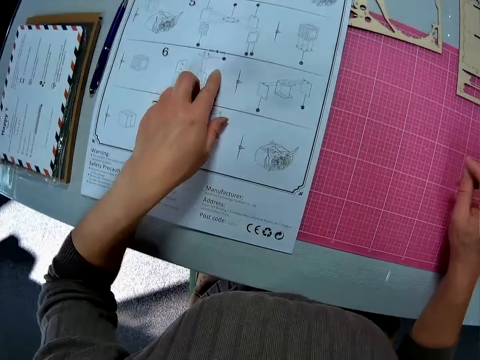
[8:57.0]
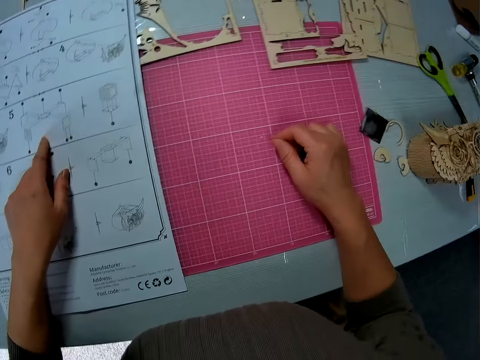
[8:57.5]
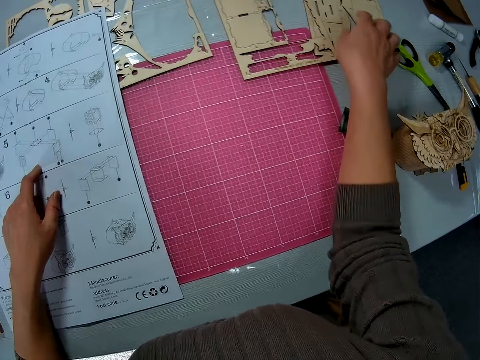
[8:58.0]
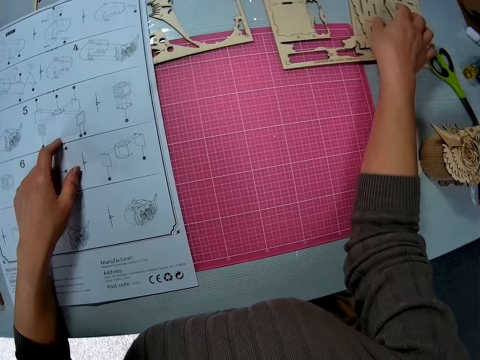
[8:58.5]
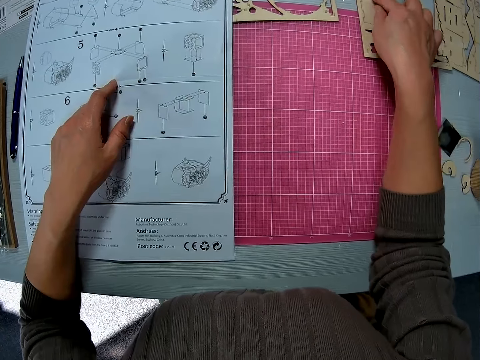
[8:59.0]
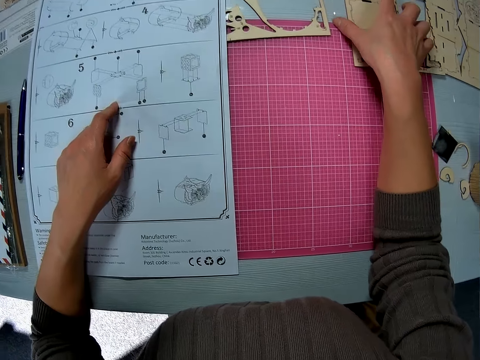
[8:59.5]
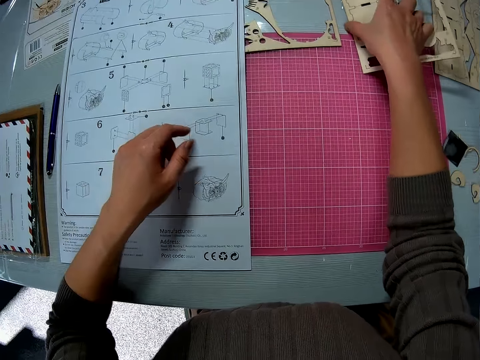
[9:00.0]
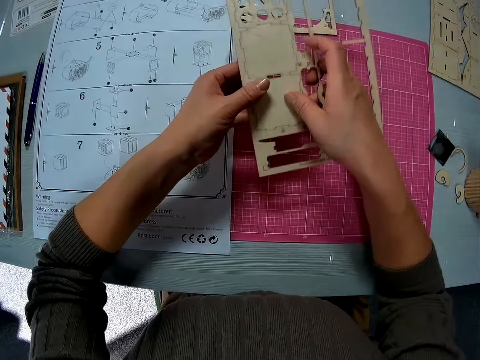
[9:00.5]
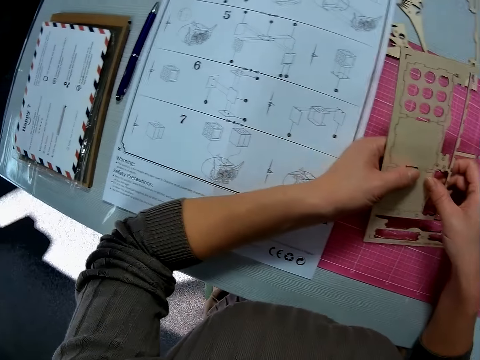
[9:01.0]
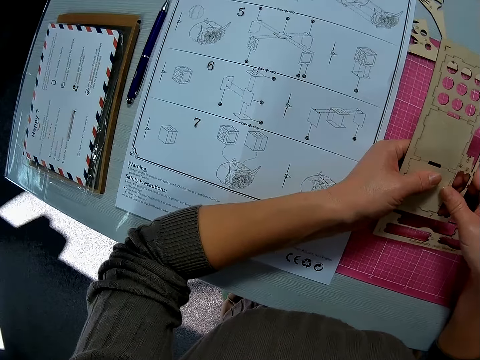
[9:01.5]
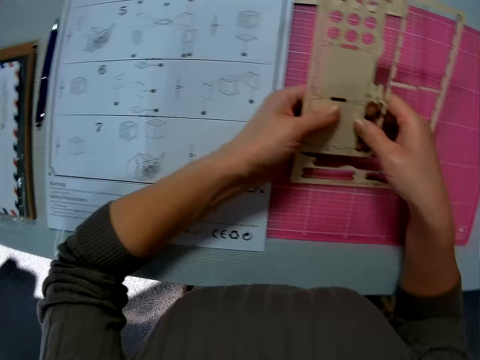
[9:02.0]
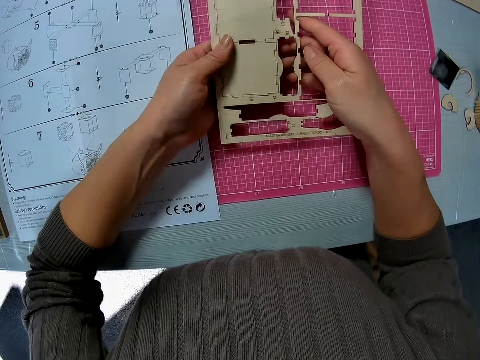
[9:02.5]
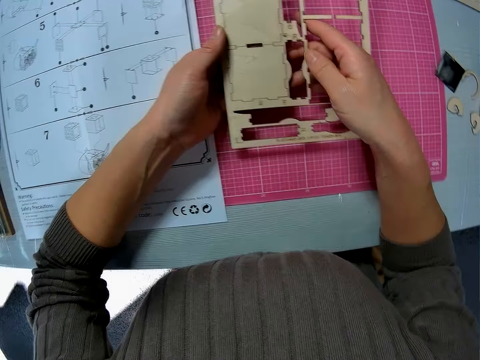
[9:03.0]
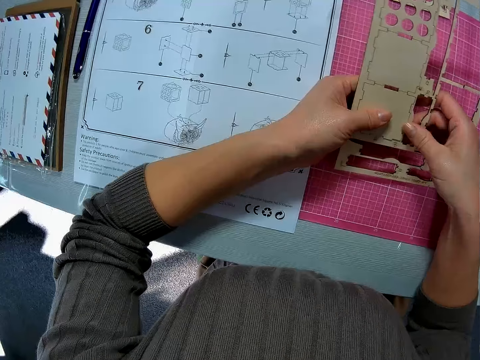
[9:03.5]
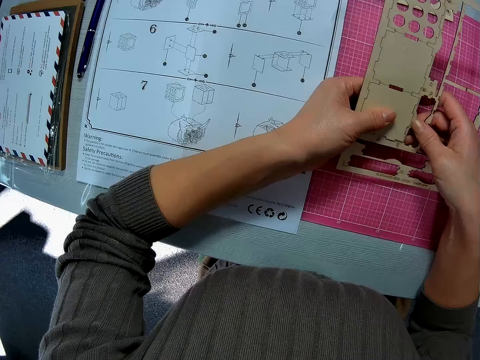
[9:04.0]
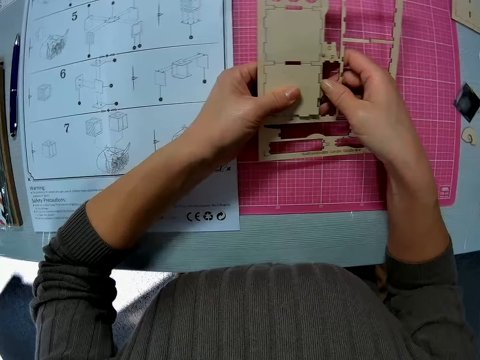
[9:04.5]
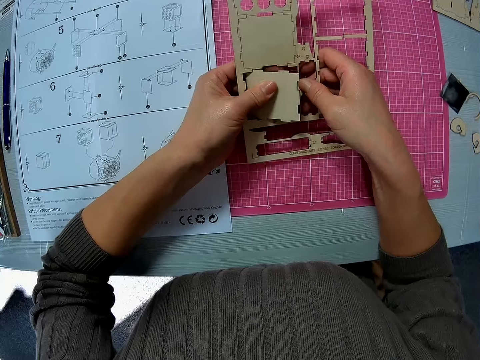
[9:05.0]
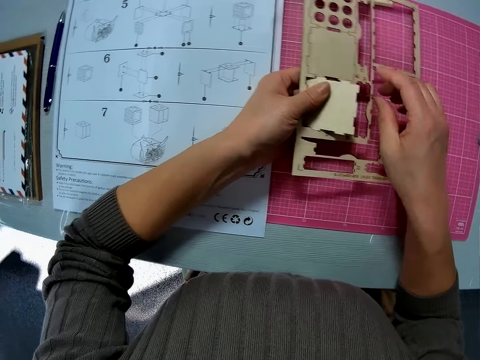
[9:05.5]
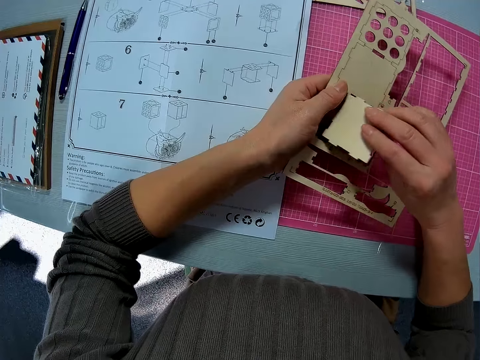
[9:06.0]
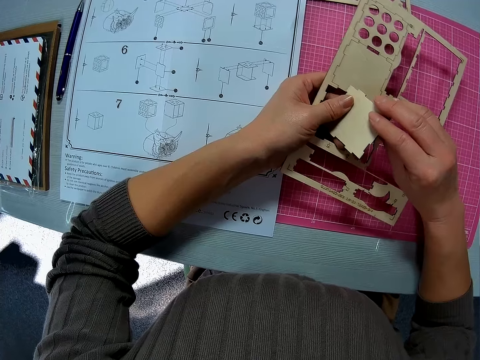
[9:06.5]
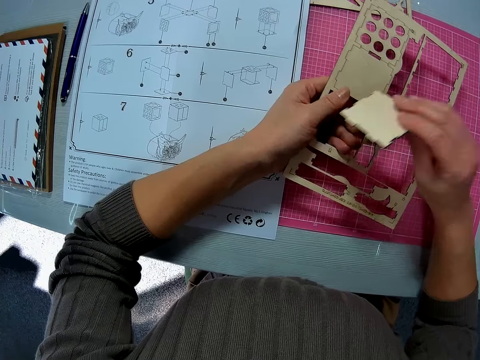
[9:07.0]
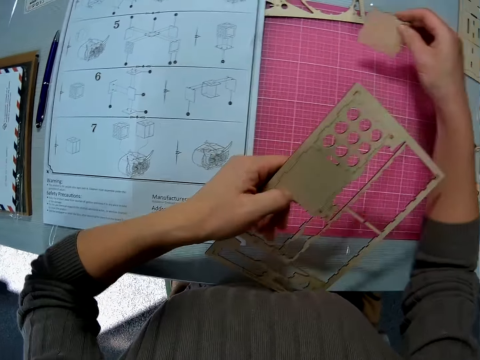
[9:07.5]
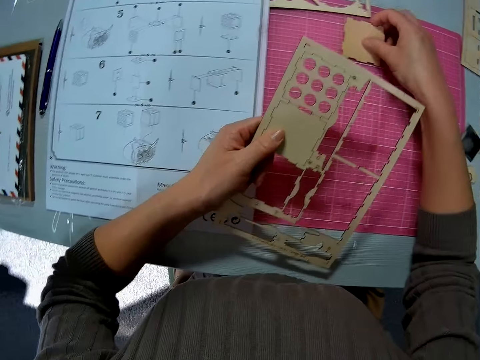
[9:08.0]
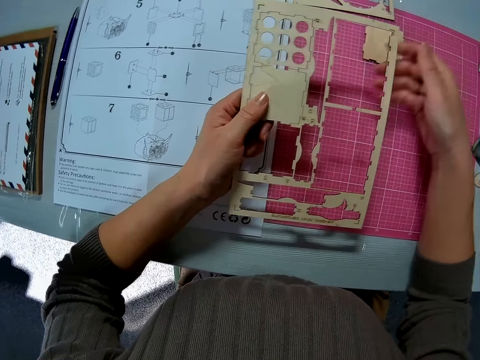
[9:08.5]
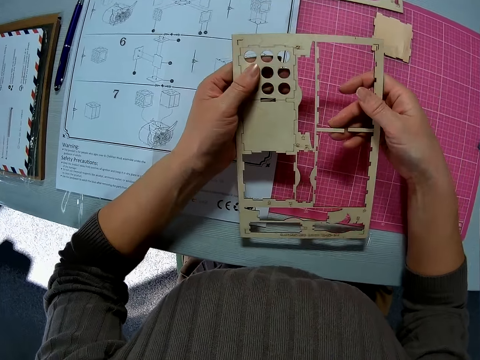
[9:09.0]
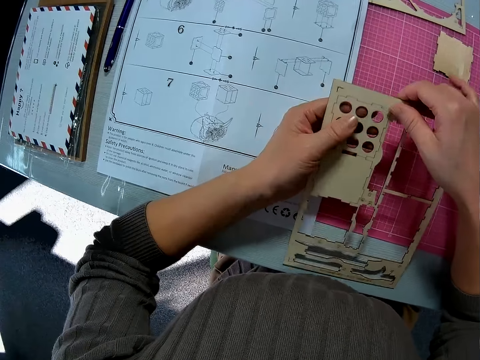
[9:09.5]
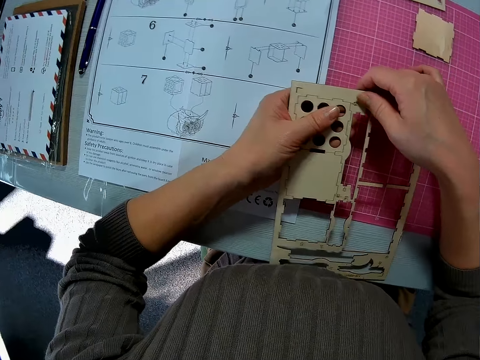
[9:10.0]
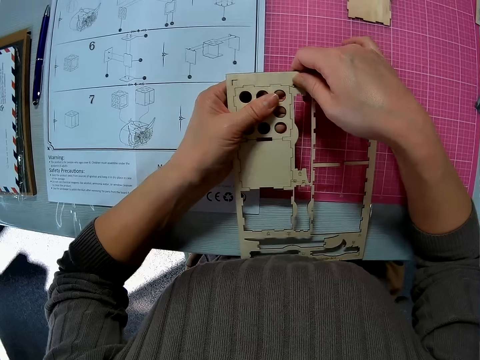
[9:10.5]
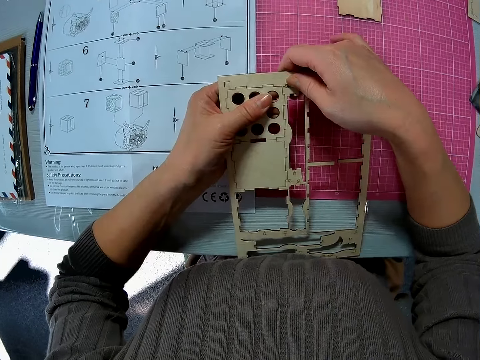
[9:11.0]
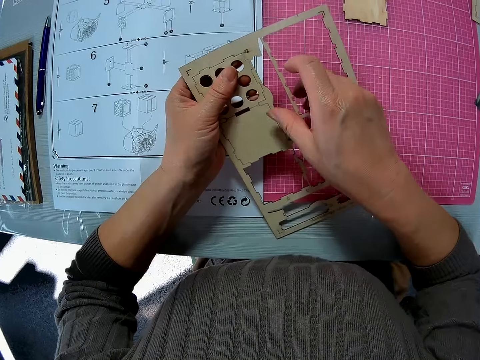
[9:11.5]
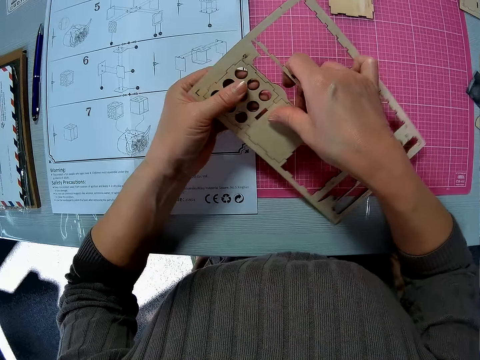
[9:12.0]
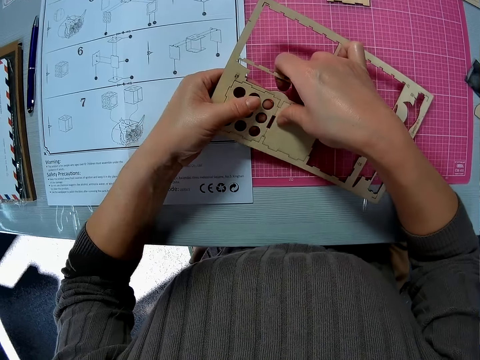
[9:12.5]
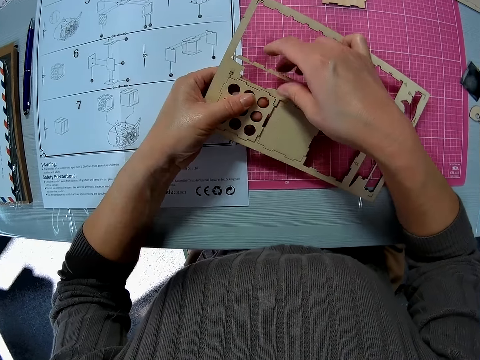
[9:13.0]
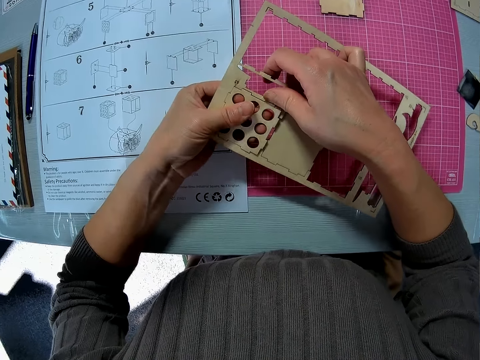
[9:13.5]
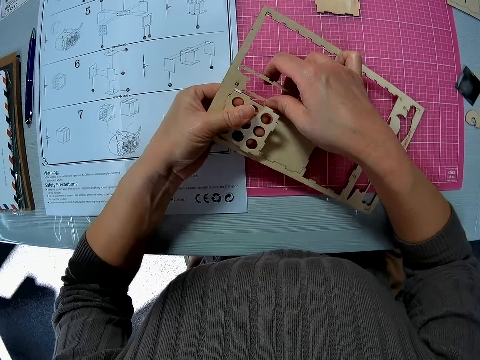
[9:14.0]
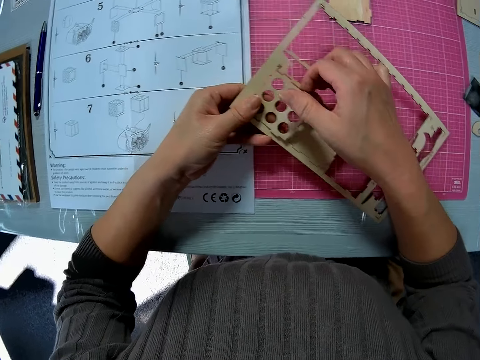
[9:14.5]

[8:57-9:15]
The camera wearer puts his hand on the manual paper. He picks up the wooden craft or sheet from the table. He stares at the wooden craft. He detaches a wooden piece from the wooden sheet. He places the wooden piece on the table. He stares at the wooden craft. He detaches another wooden piece from the wooden sheet.

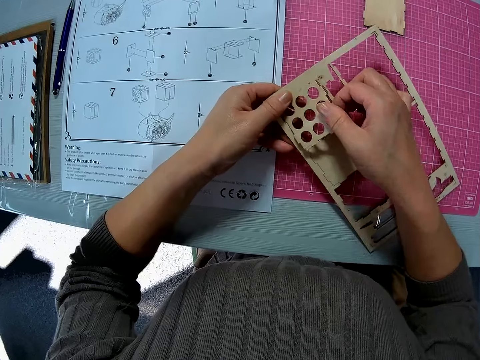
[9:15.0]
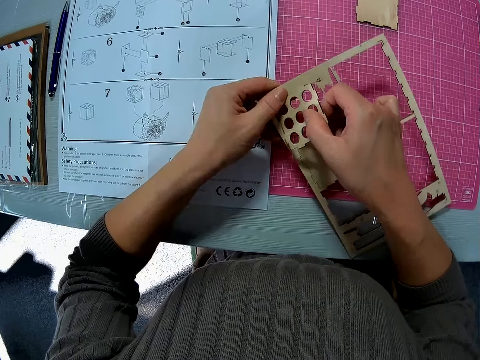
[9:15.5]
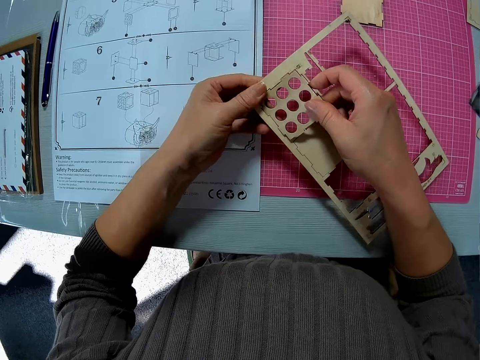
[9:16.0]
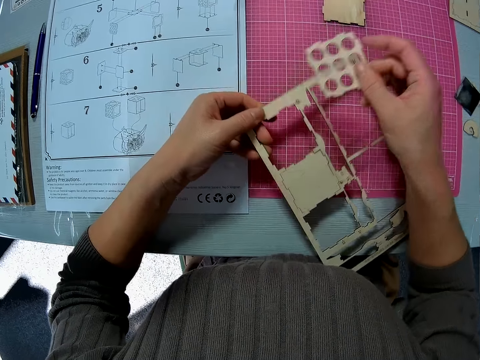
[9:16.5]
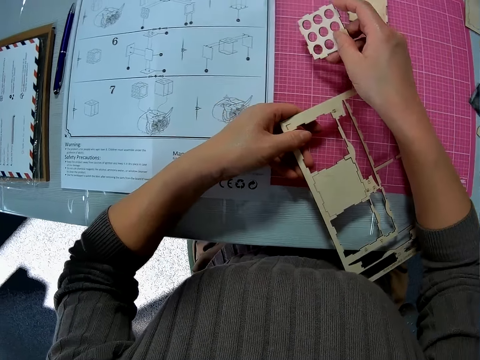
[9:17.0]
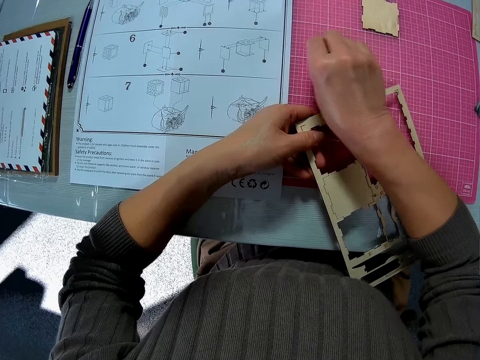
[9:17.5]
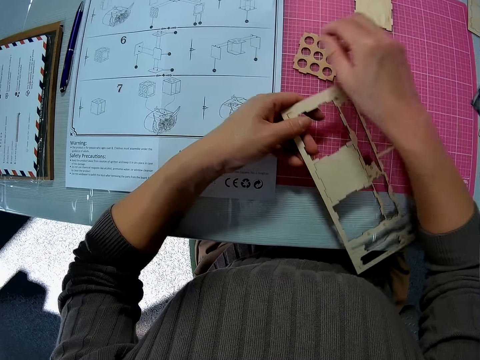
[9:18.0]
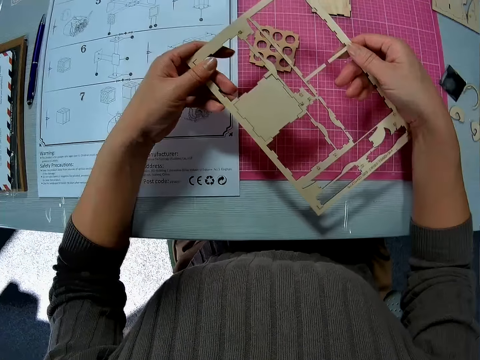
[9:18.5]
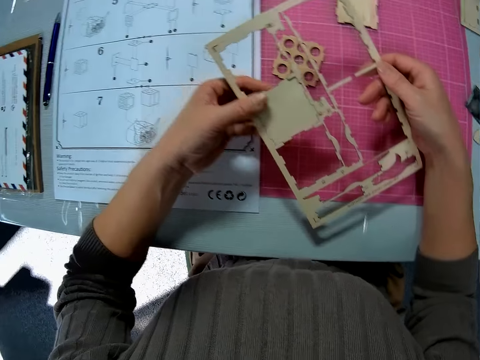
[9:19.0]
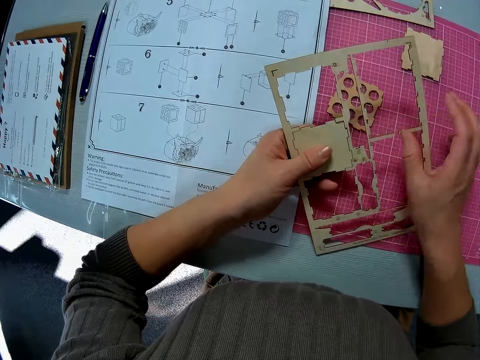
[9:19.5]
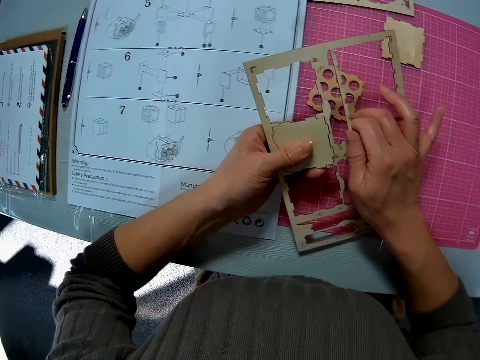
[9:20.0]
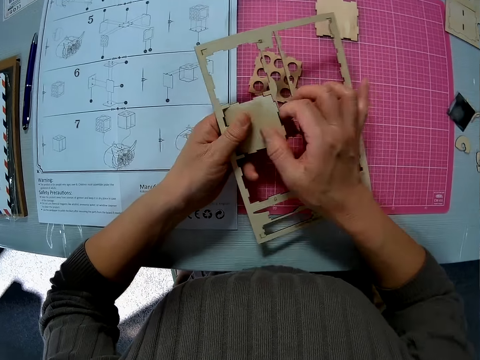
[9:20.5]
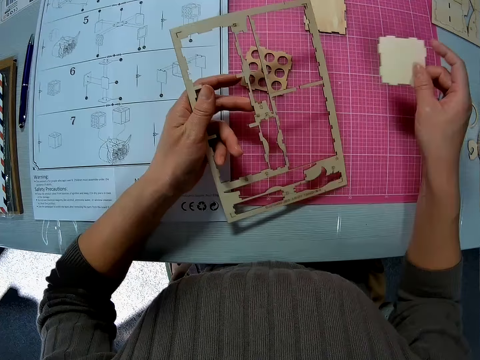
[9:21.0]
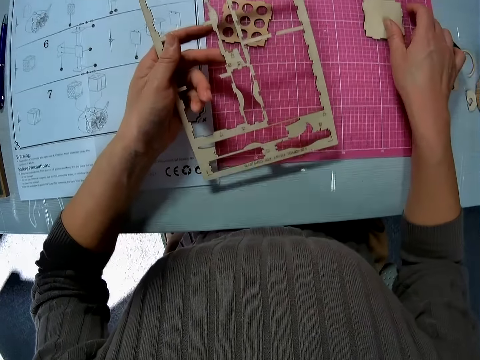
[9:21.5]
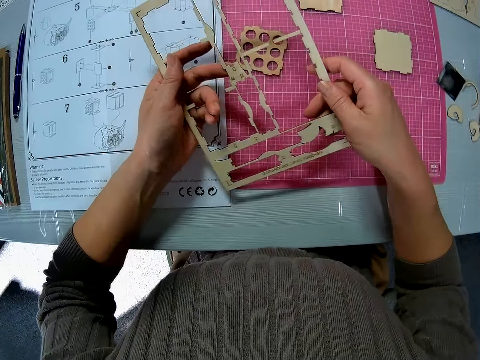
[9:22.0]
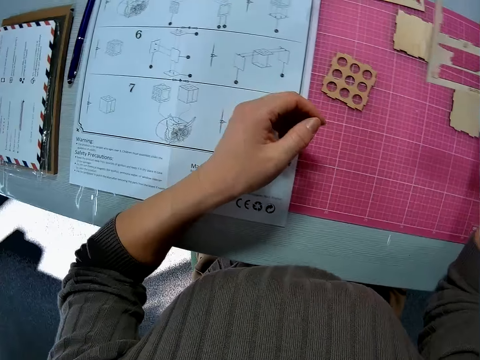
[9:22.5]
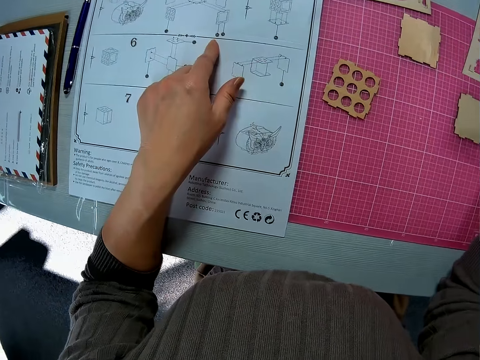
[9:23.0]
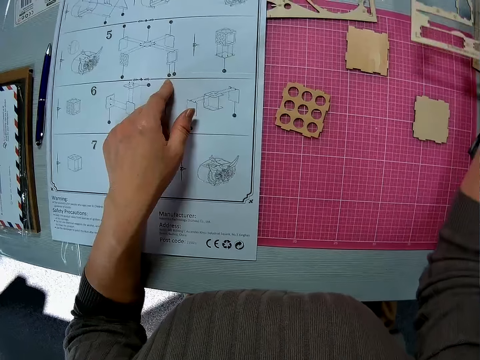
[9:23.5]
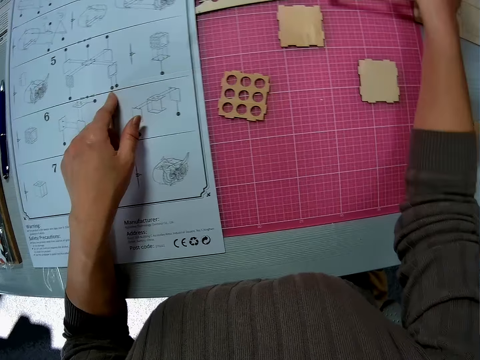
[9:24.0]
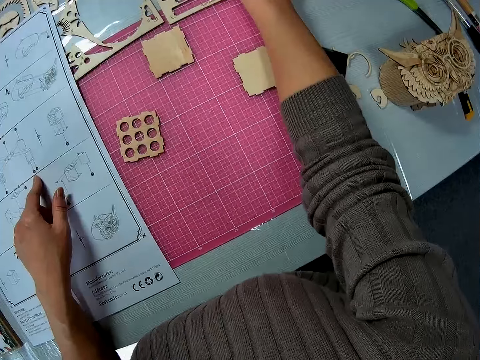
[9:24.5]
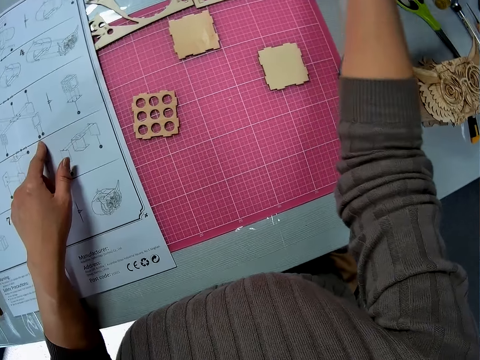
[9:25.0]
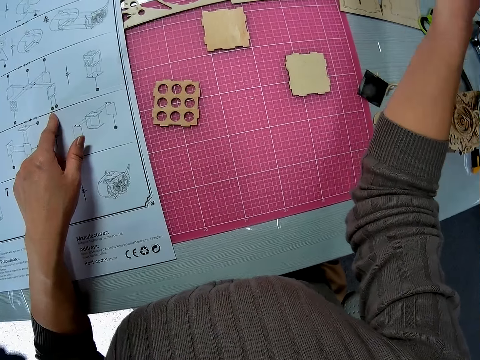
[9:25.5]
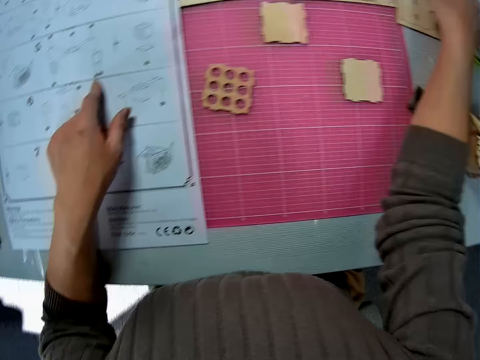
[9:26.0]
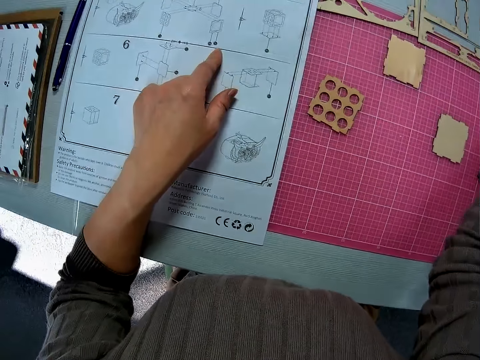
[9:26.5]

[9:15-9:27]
The camera wearer places a piece of wood on the table. He holds the laser cut wood craft. He cuts the wooden craft shapes from the laser cut wood craft. He places the piece of wood on the table. He puts the laser cut wood craft on the table. He puts his finger on the manual.
